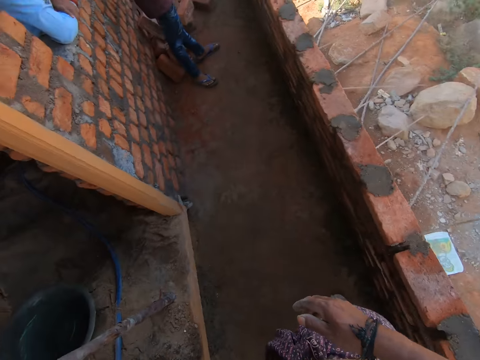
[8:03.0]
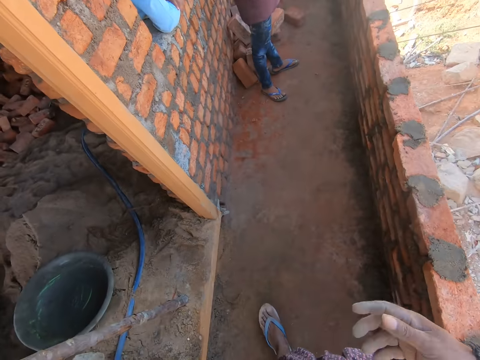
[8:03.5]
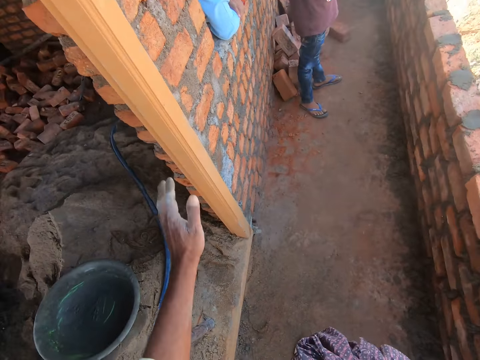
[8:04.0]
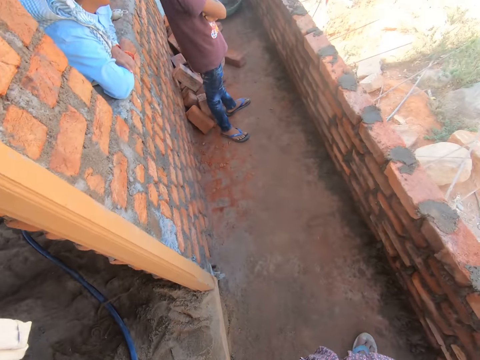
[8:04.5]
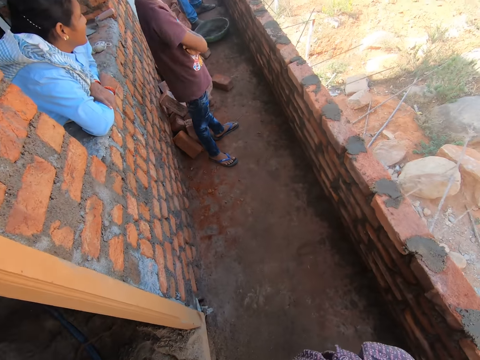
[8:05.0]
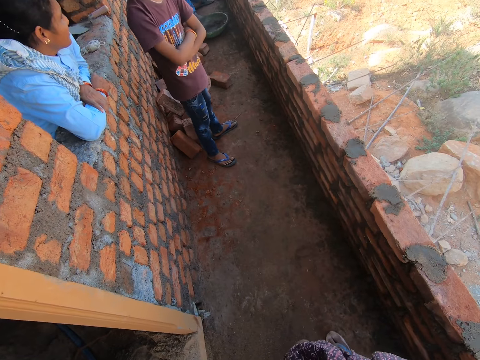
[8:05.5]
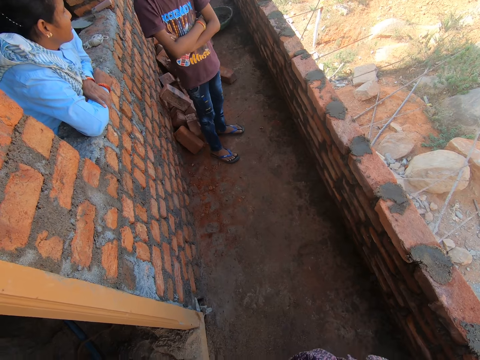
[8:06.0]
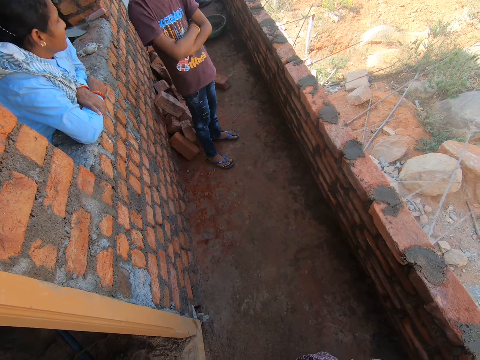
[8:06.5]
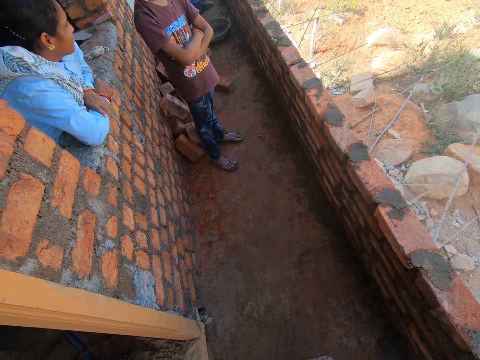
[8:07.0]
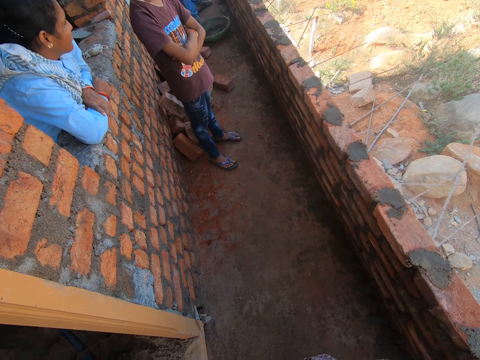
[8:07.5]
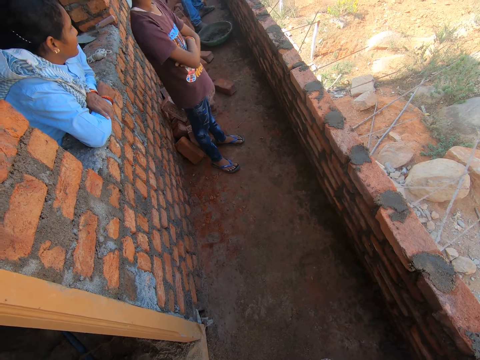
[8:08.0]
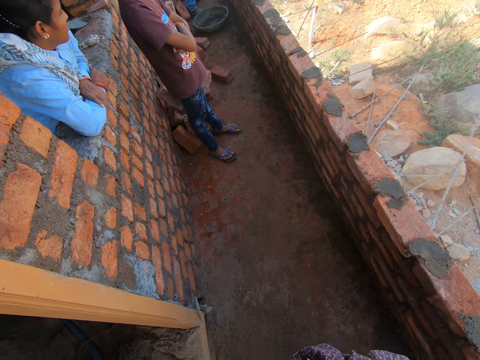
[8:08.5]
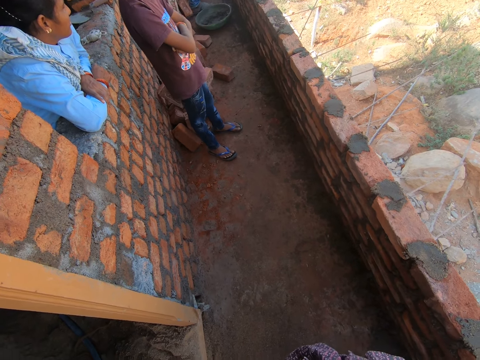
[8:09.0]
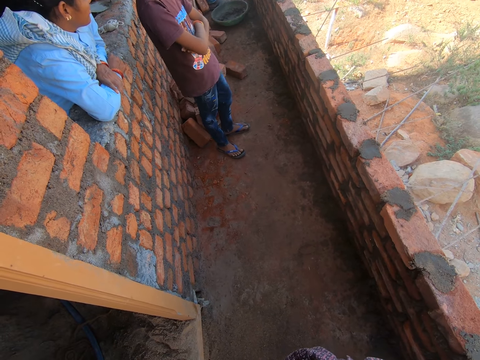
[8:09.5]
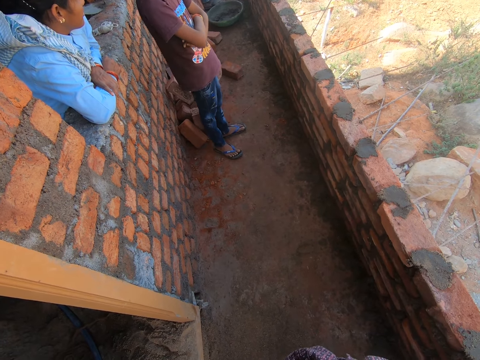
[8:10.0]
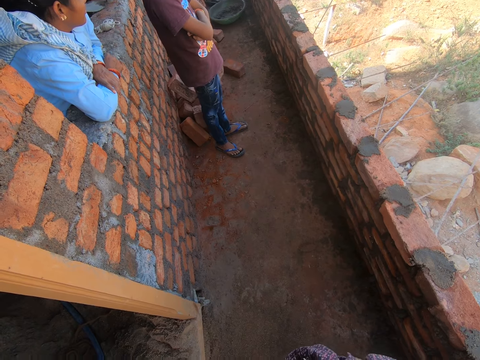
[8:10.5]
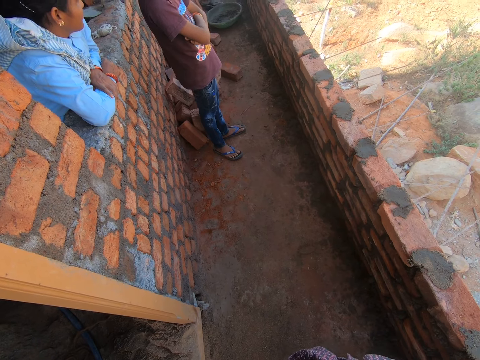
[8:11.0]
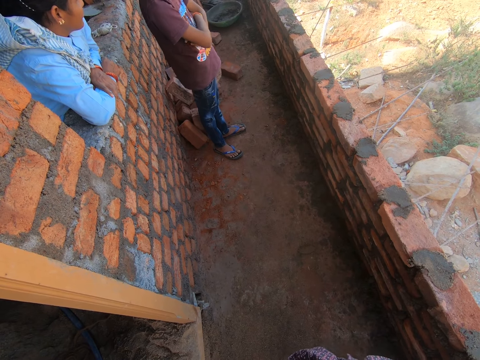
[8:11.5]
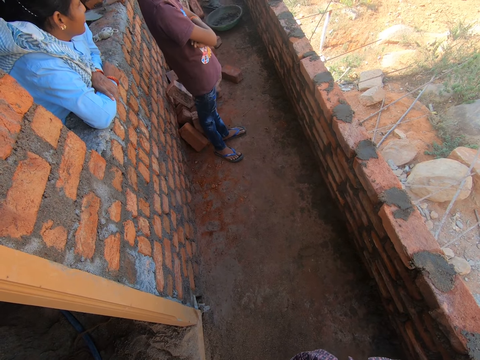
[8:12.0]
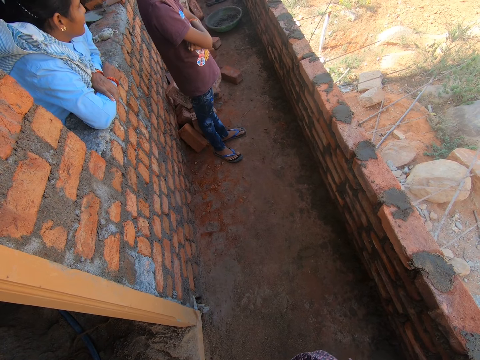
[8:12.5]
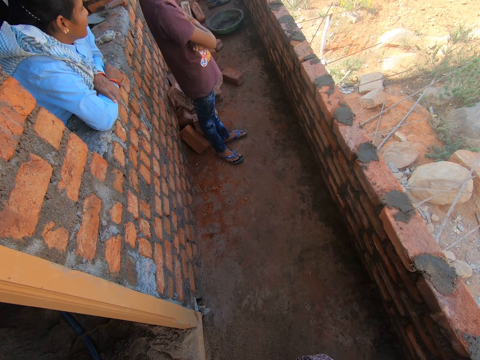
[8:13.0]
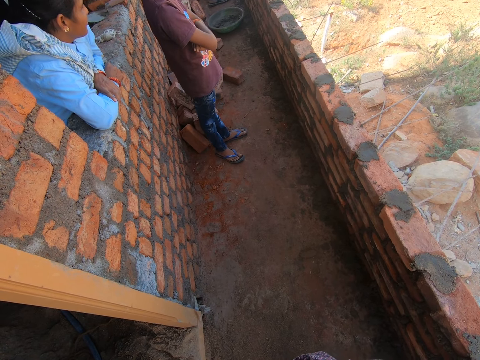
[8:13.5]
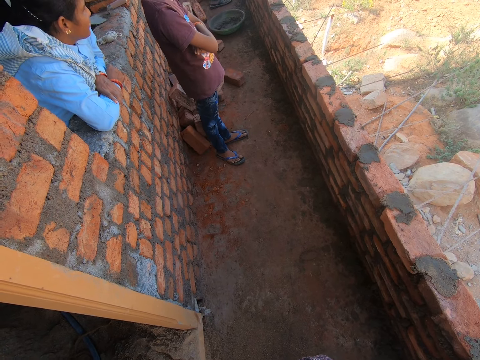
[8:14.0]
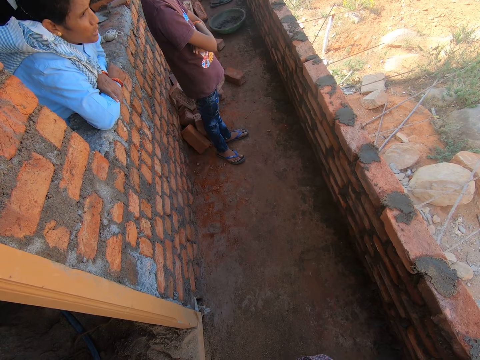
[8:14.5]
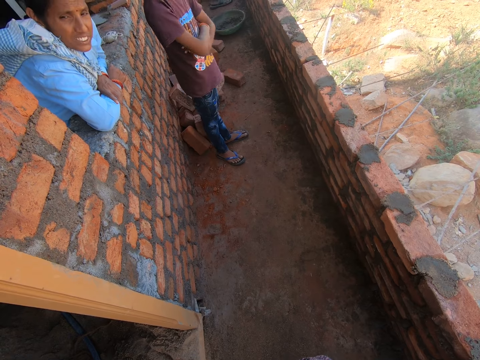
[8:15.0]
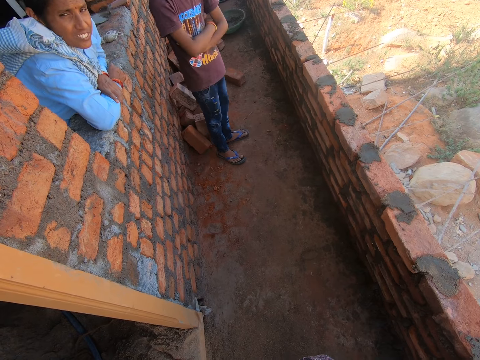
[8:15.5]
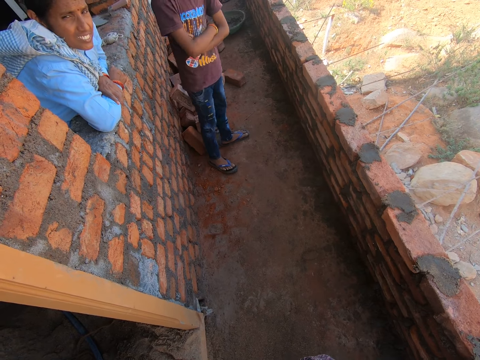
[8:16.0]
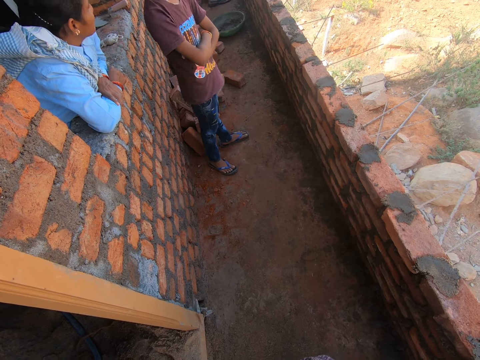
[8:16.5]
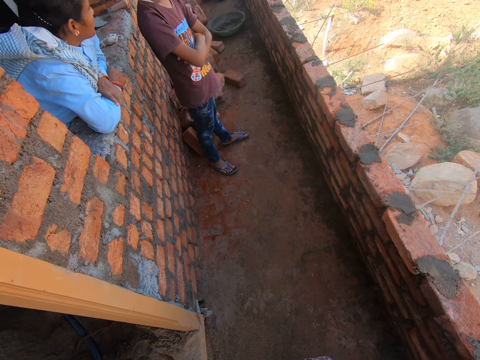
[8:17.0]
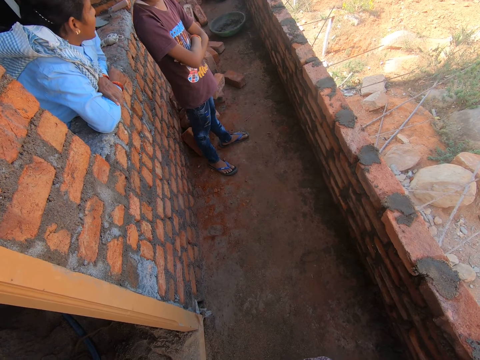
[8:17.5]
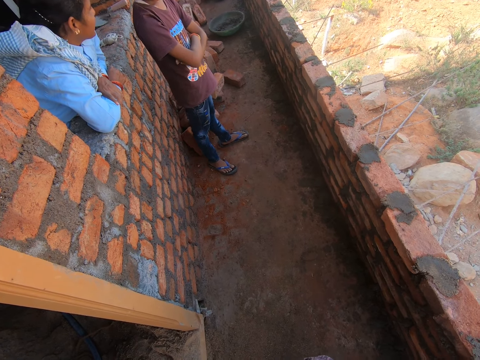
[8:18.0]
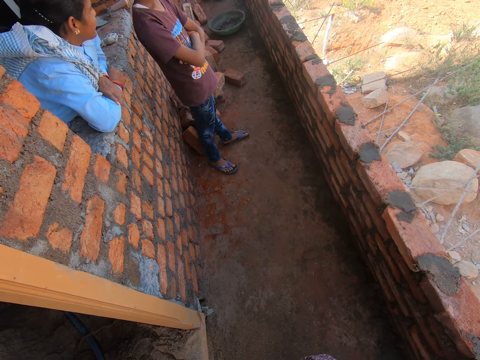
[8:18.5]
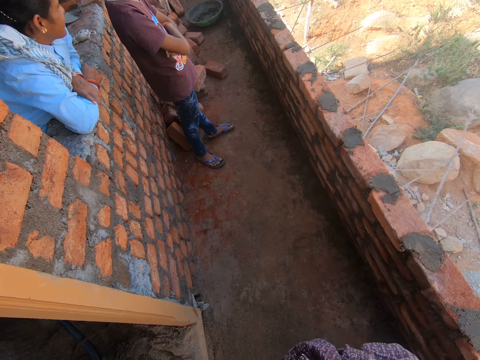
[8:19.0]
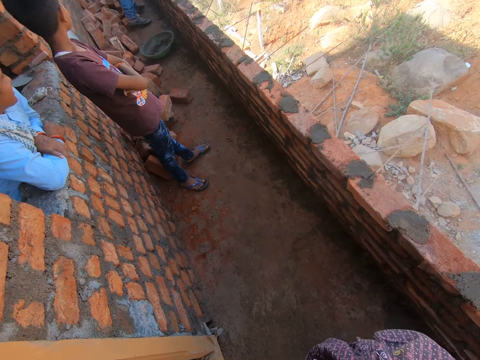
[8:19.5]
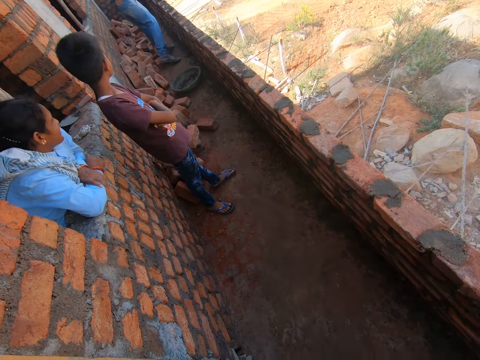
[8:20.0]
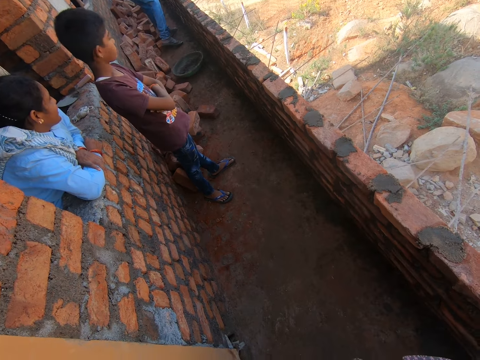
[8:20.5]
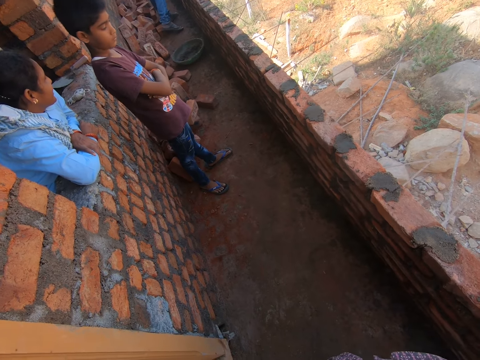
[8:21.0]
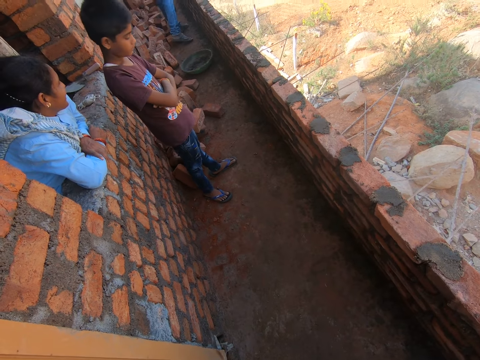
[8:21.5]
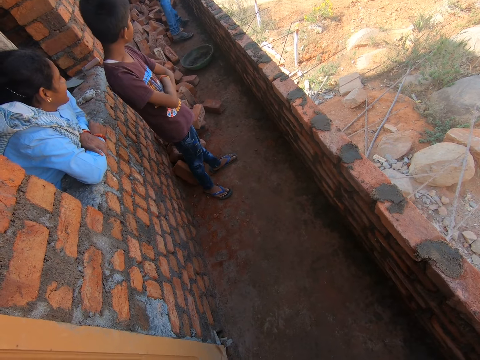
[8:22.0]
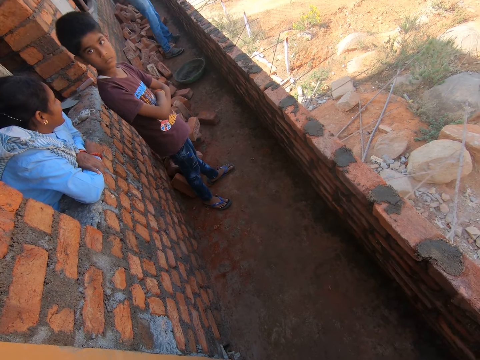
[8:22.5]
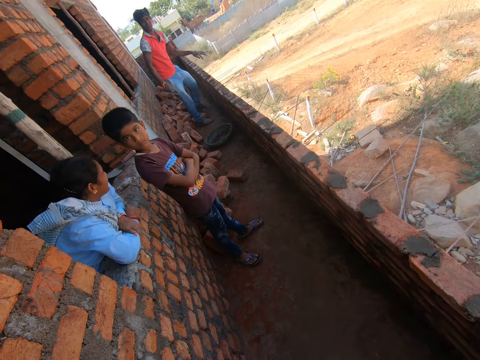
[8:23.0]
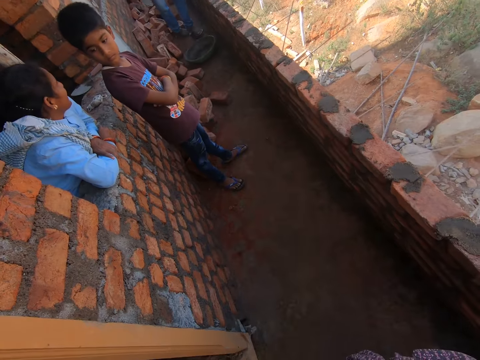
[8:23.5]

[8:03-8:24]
The camera wearer walks around. They grab the door frame with the left hand and move a leg on the floor. They stare at a man. A person talks to the camera wearer. The camera wearer talks to the person. They stare at a lady. The lady talks. The lady stares at the camera wearer. The lady stares at another person. The lady talks. The camera wearer talks to others. The other person looks at the camera wearer. The camera wearer talks.

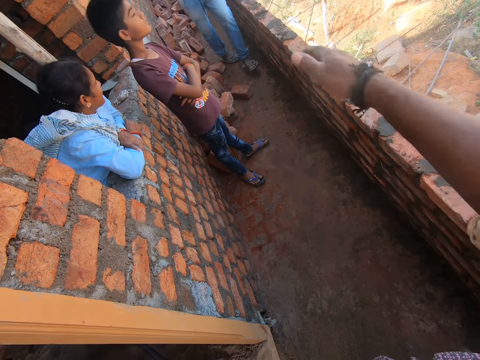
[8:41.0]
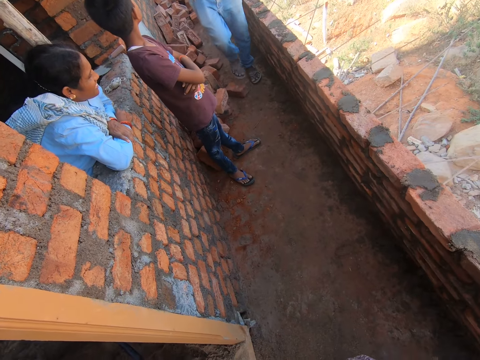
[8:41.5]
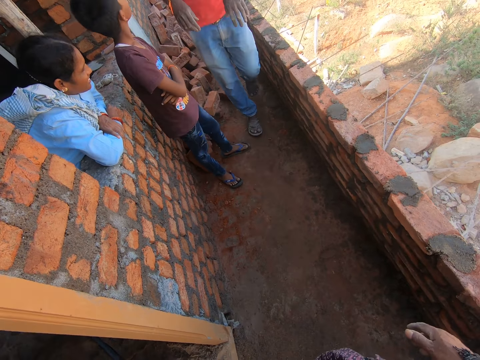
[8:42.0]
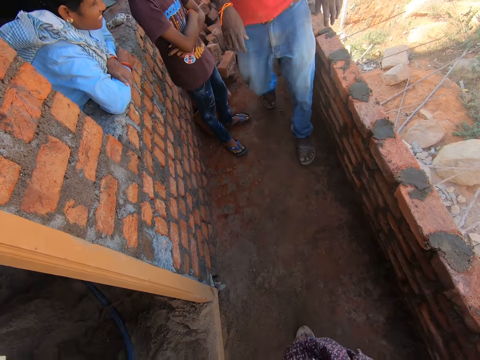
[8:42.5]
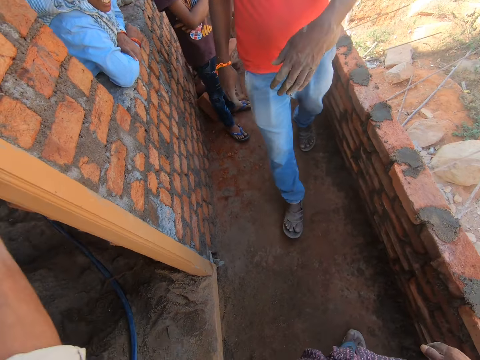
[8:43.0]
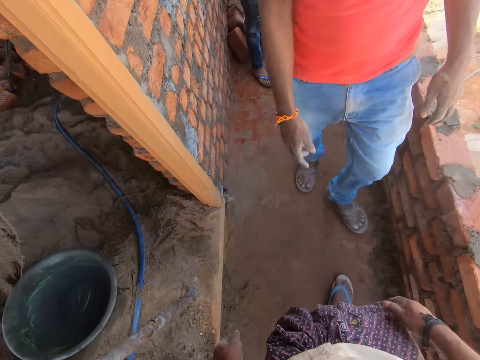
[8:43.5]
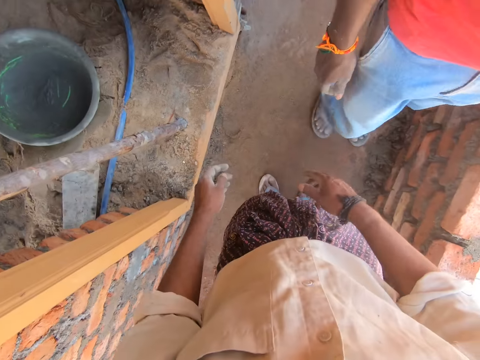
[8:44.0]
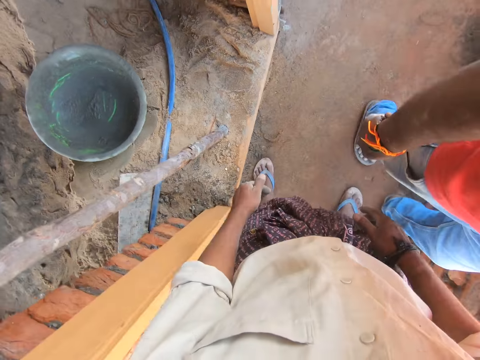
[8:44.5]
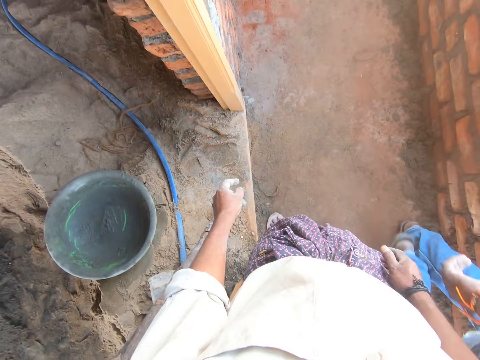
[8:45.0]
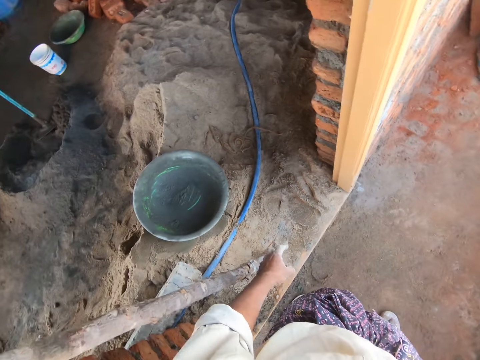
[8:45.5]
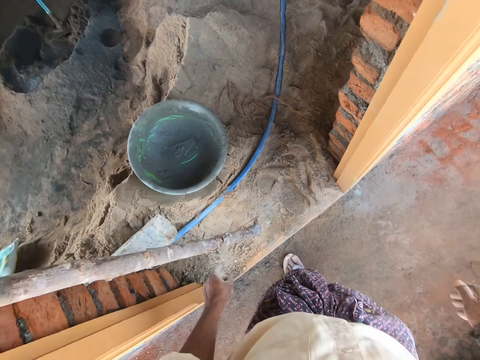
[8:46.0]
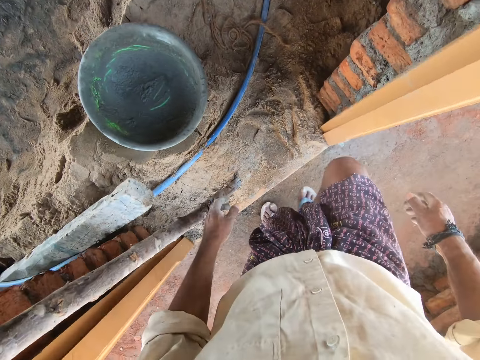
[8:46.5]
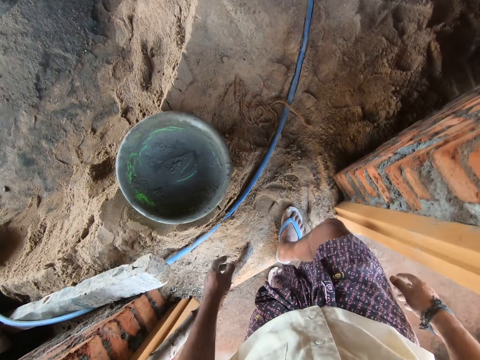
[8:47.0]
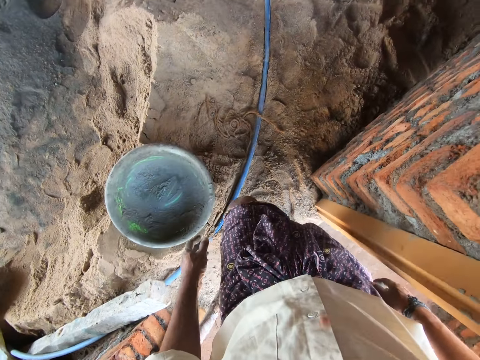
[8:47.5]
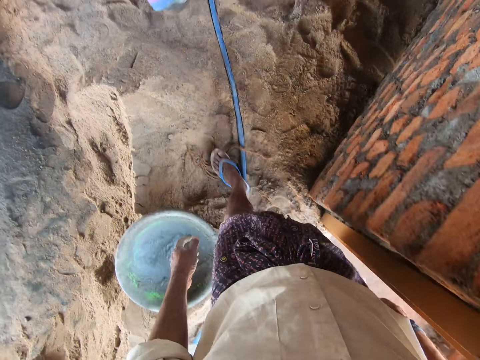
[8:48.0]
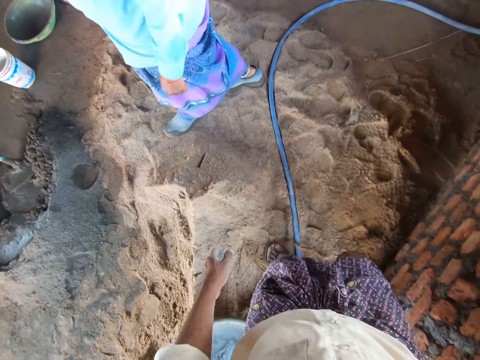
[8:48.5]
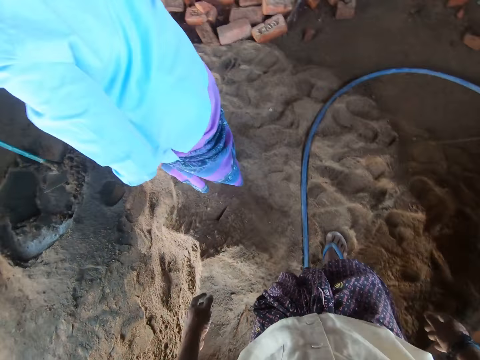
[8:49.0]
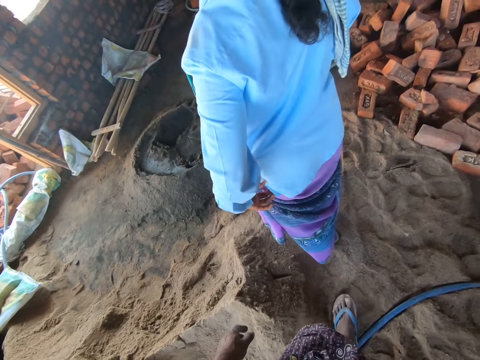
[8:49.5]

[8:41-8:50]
A person walks towards the camera wearer. The person talks to the camera wearer. The person walks towards the camera wearer. A man passes near the camera wearer. The camera wearer stares around, walks around, and spits on the ground. They enter a room. A lady talks to the camera wearer. The camera wearer stares around. They talk to the lady.
